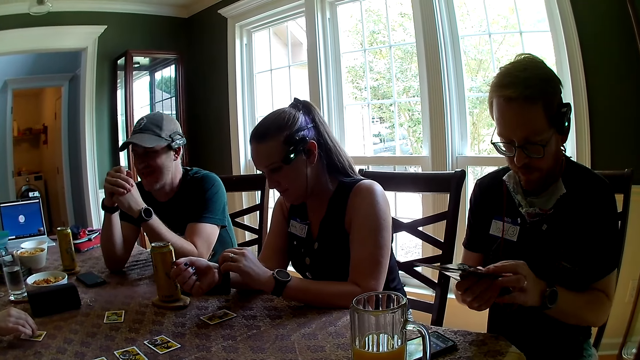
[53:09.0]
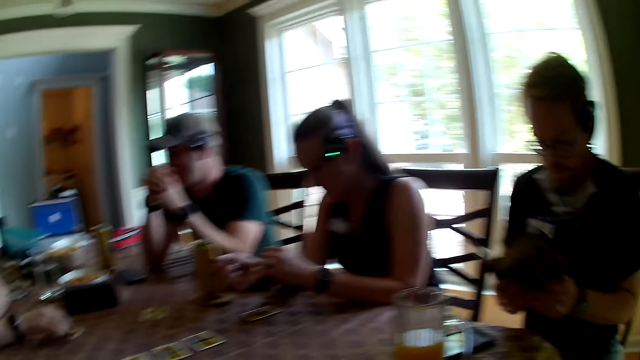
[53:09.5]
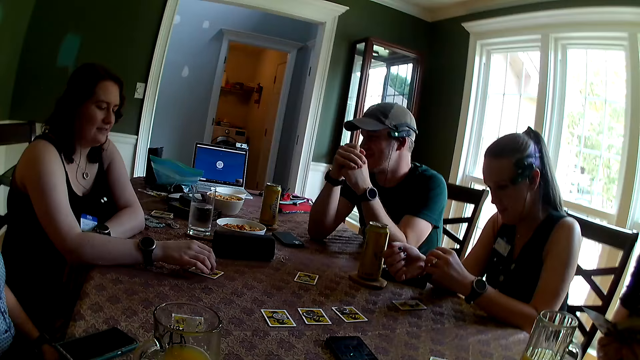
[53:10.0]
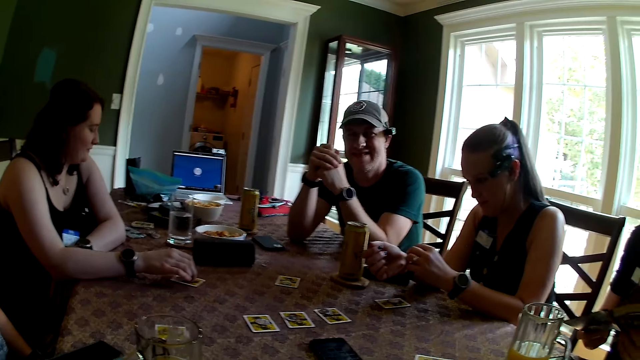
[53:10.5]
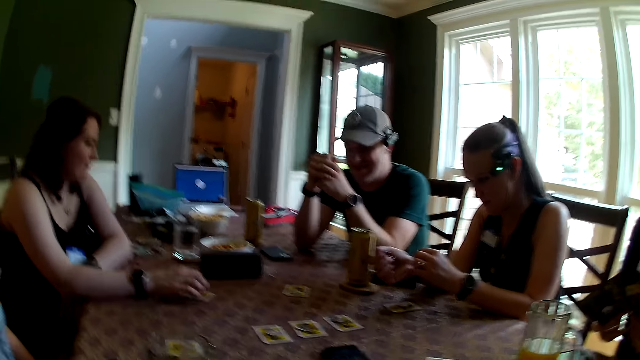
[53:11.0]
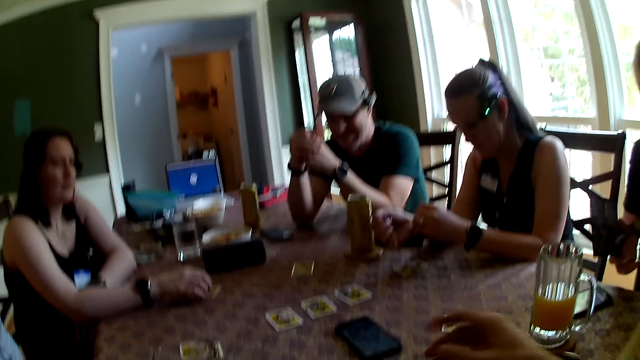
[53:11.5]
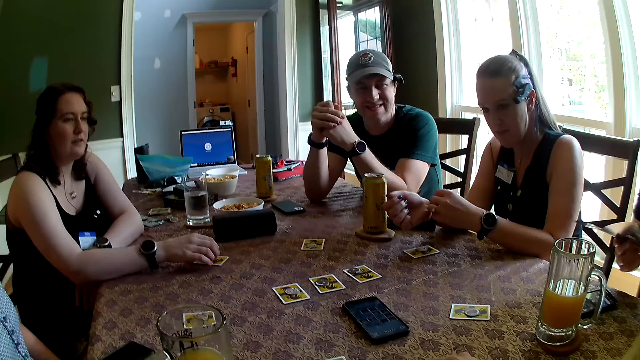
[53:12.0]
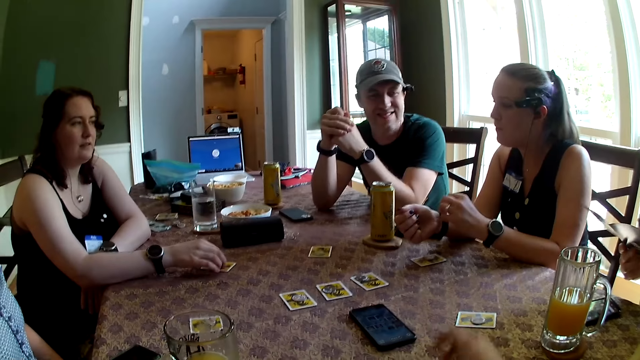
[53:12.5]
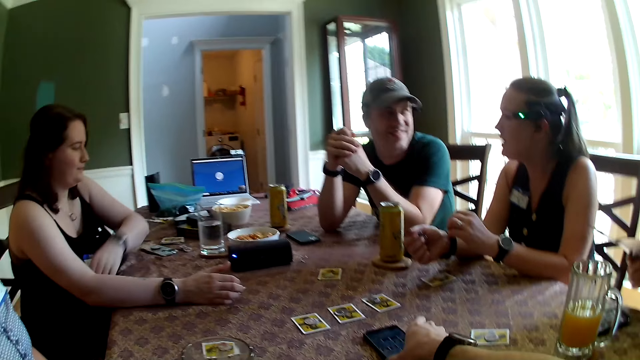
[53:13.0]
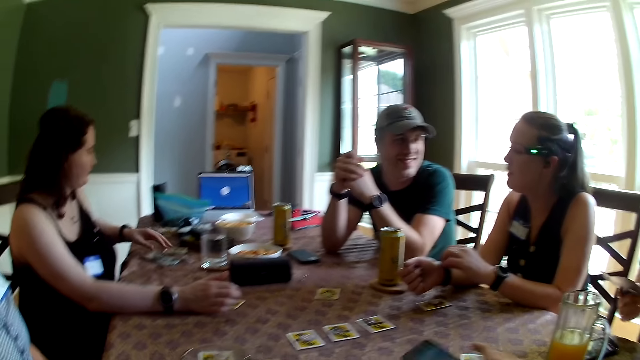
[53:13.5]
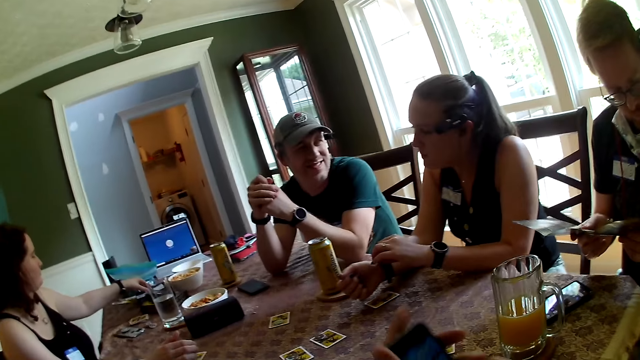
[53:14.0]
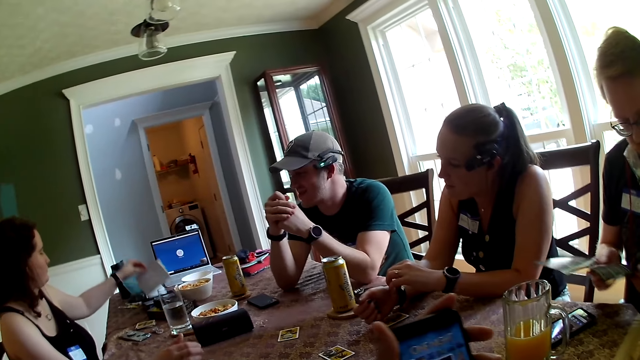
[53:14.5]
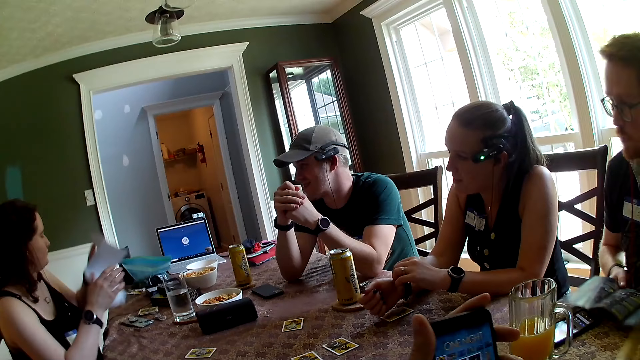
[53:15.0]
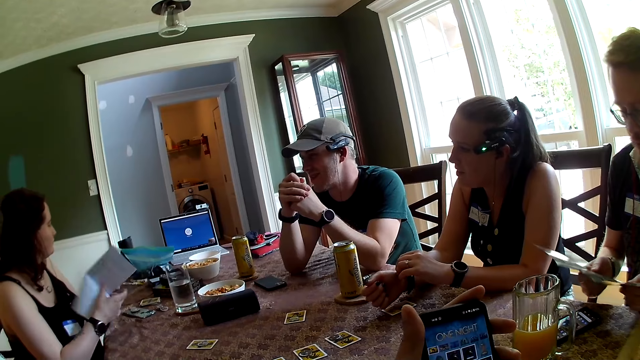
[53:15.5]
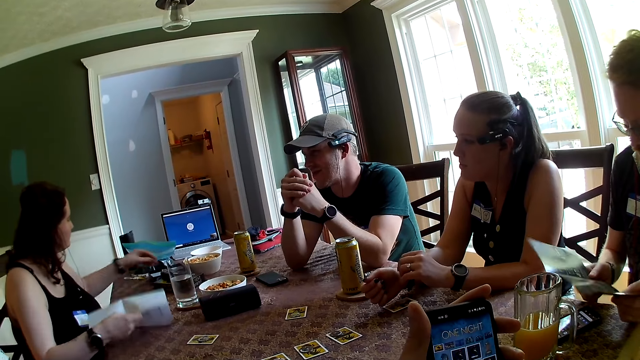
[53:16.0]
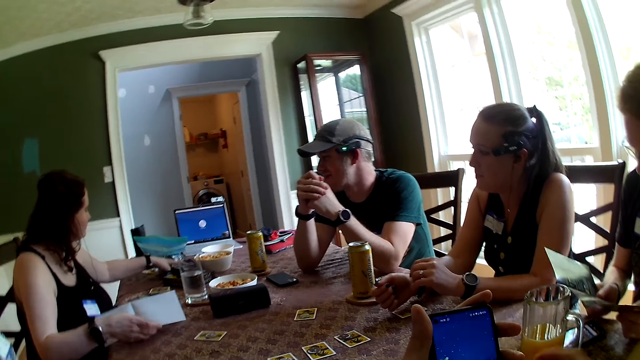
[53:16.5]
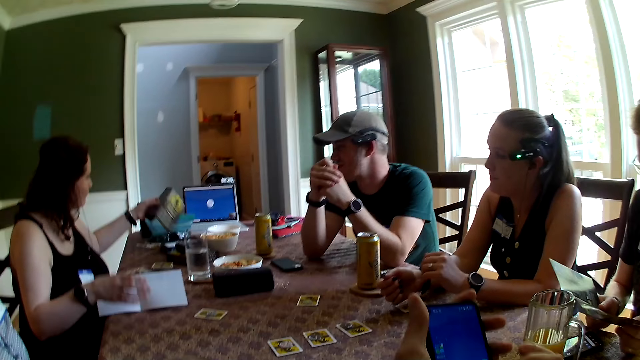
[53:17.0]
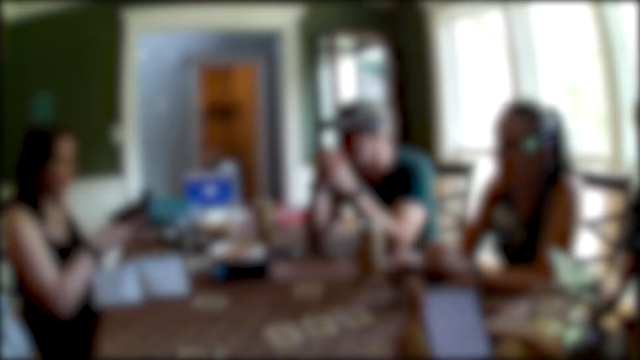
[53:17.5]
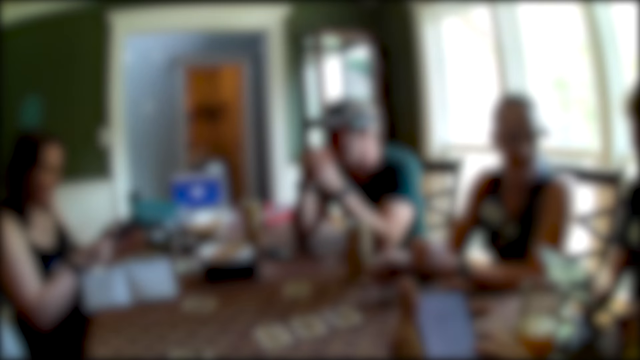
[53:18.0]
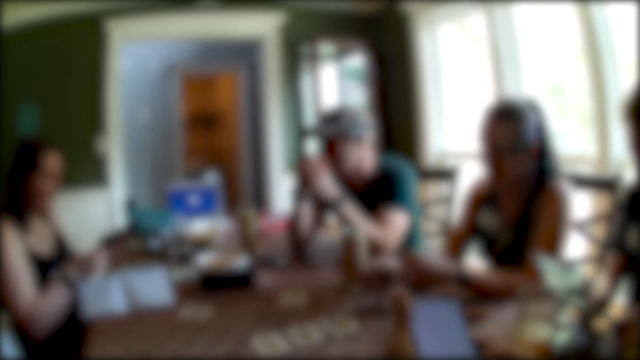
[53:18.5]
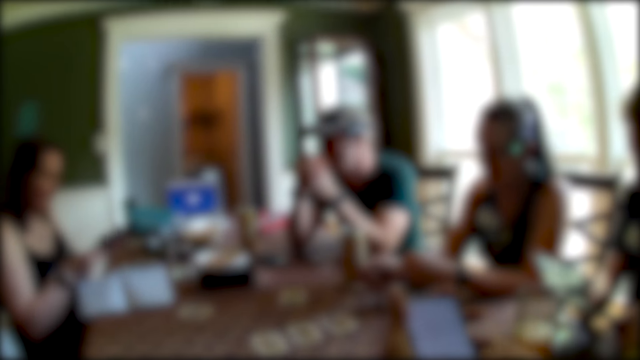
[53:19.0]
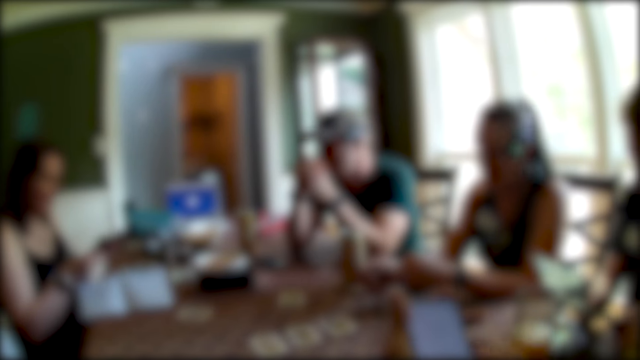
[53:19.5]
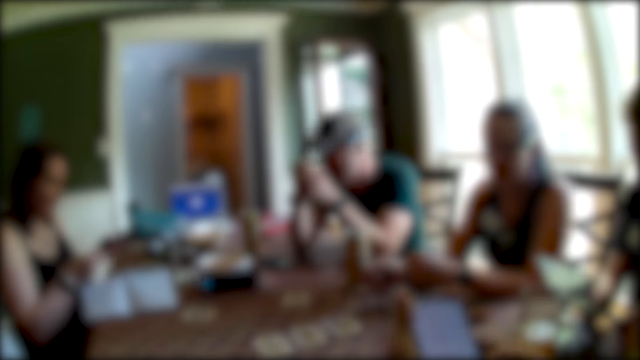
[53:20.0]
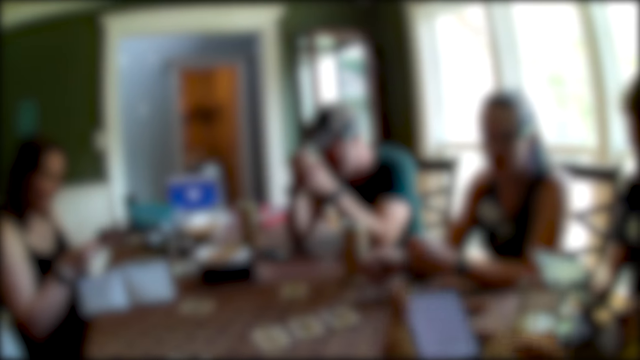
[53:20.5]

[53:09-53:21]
The man flips the flier in his hands. The camera wearer picks up a phone on the dining table with his right hand. A woman picks up a paper from the dining table with her left hand. The camera wearer uses the phone in his left hand with his right hand. The woman places the paper in her right hand on the dining table and picks up a flier from the dining table with her left hand.

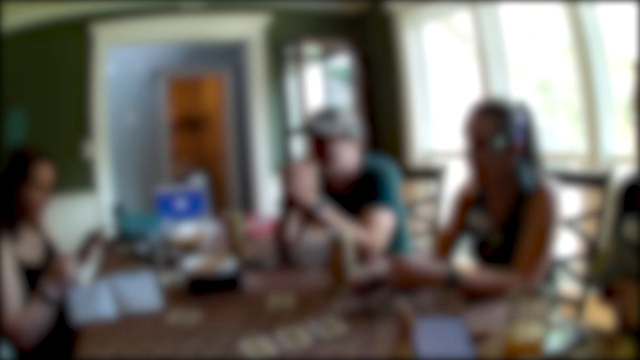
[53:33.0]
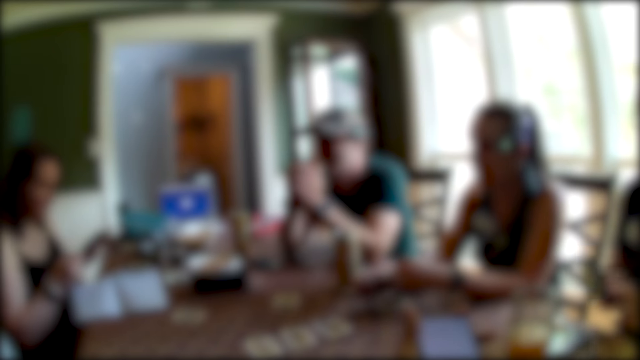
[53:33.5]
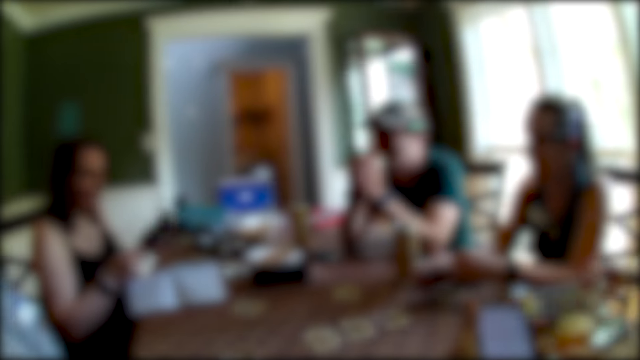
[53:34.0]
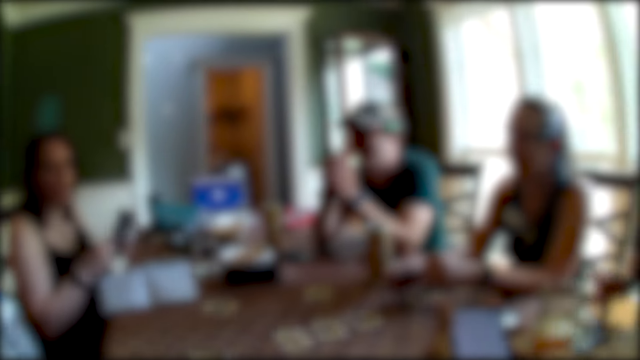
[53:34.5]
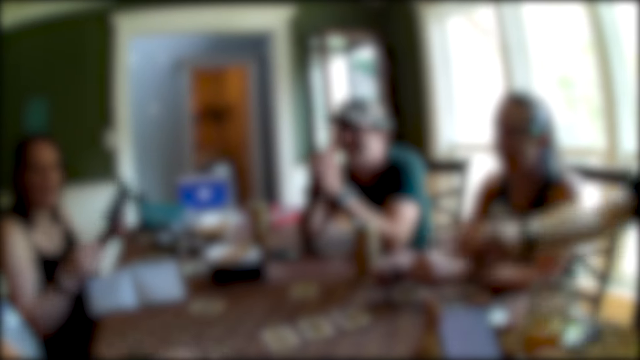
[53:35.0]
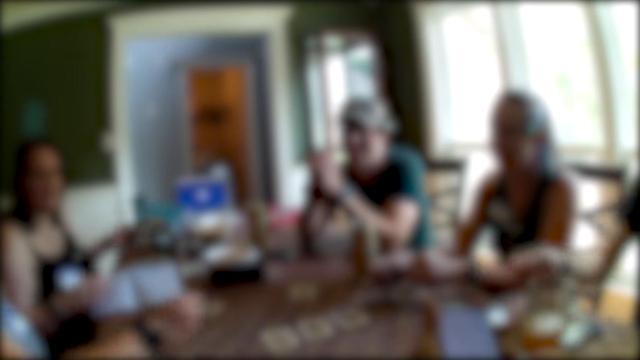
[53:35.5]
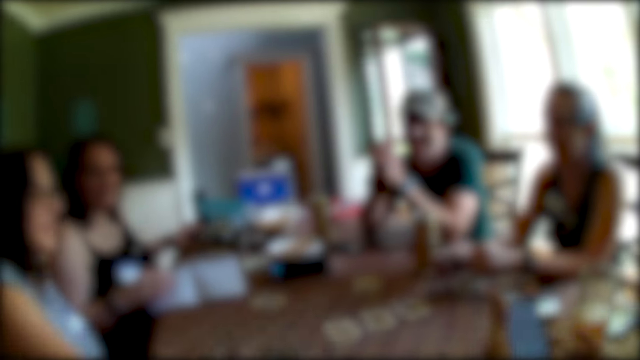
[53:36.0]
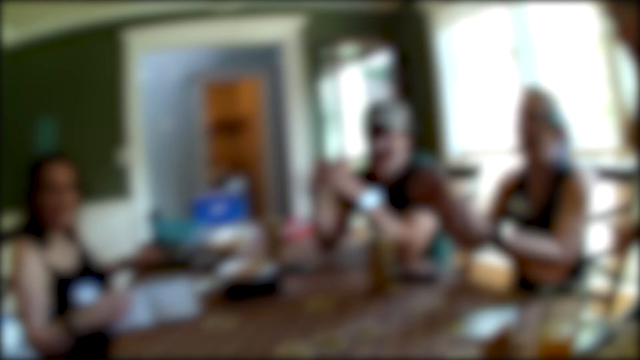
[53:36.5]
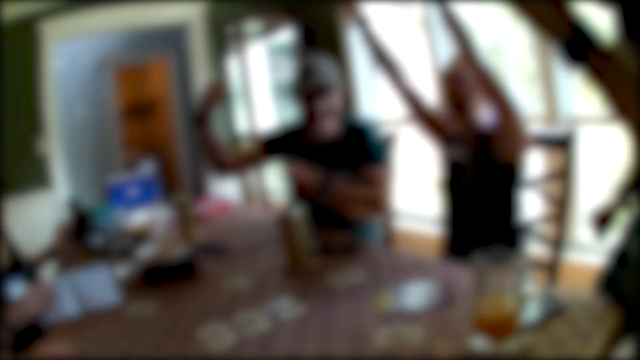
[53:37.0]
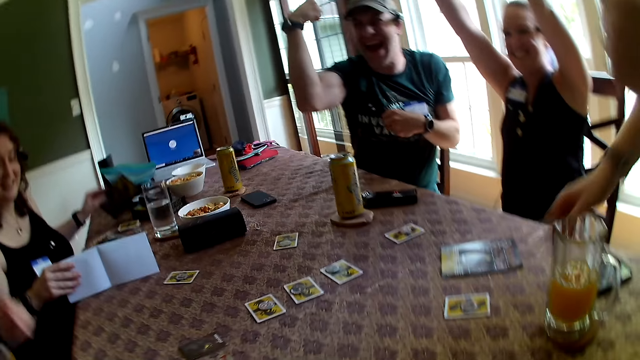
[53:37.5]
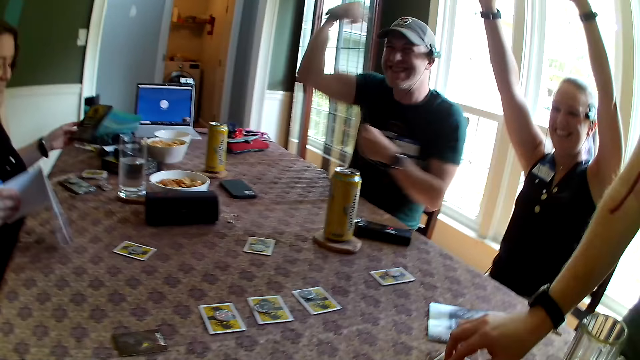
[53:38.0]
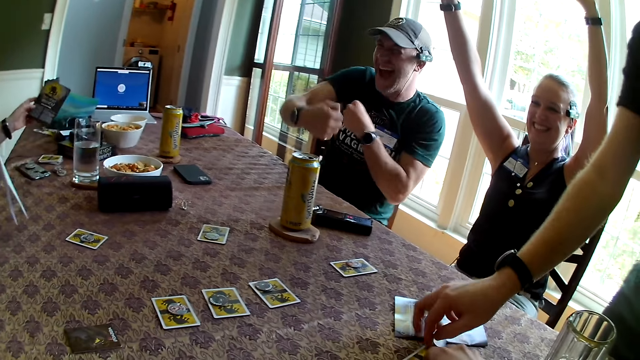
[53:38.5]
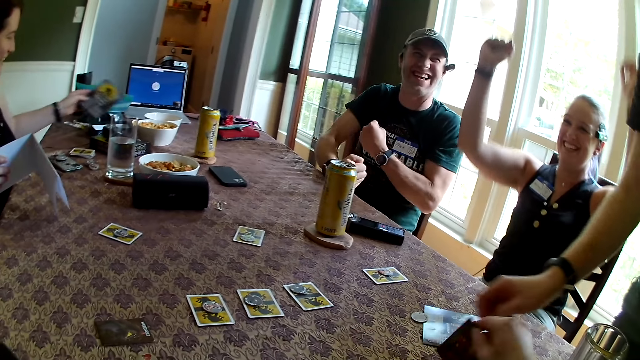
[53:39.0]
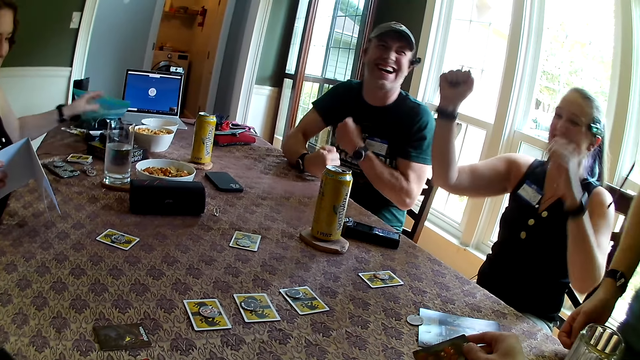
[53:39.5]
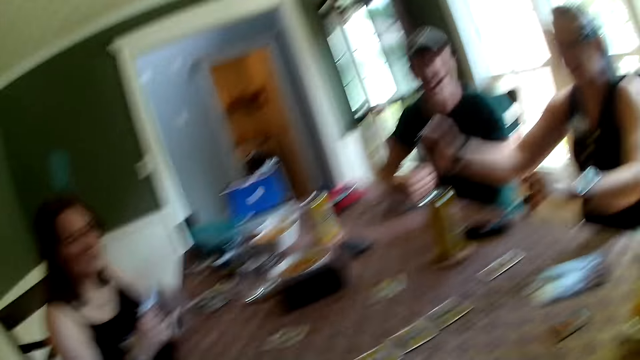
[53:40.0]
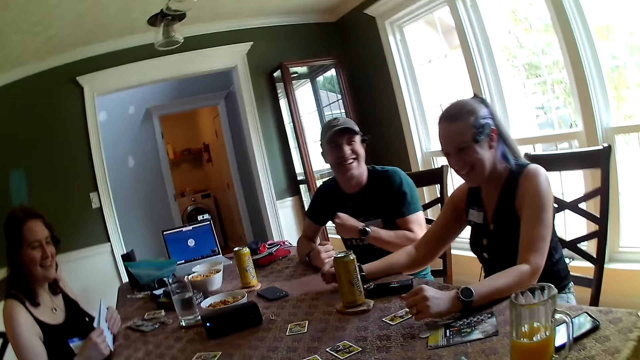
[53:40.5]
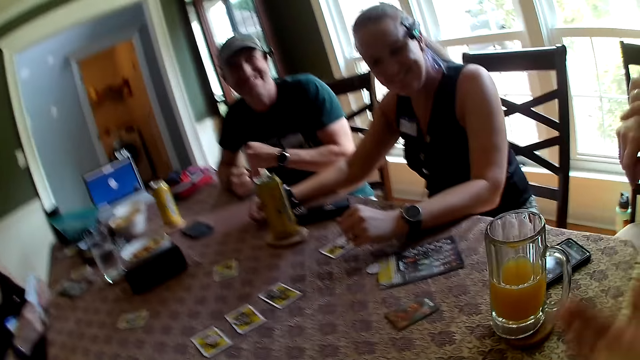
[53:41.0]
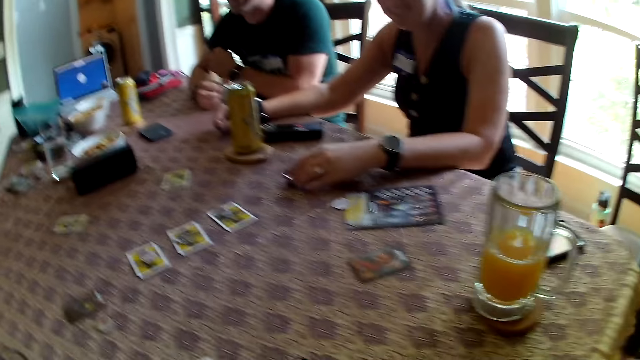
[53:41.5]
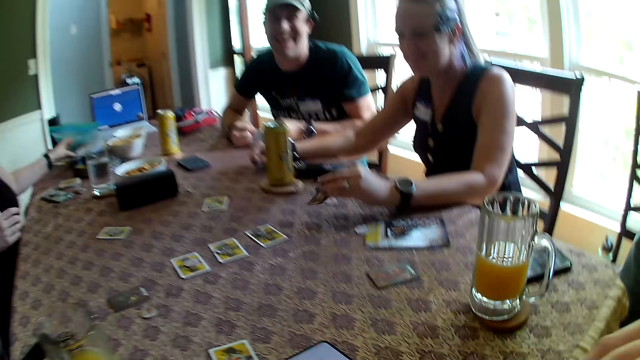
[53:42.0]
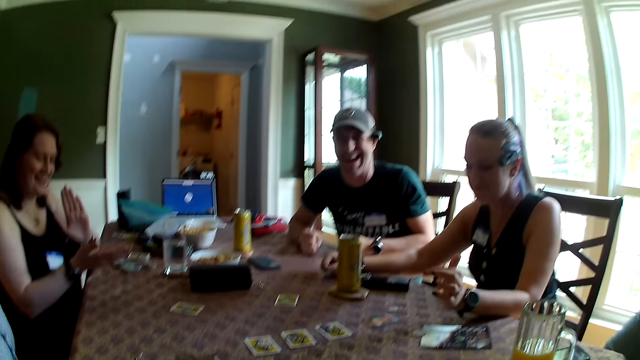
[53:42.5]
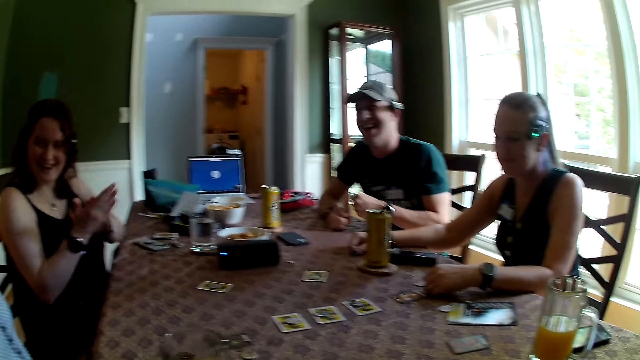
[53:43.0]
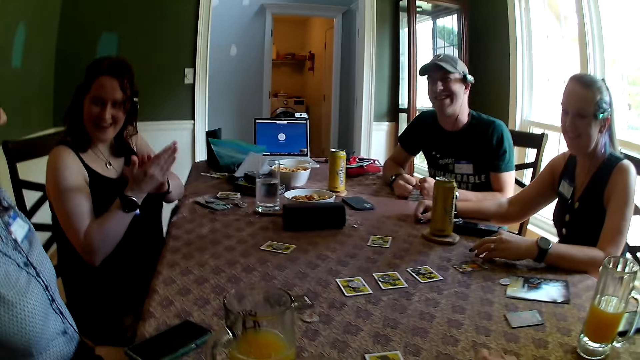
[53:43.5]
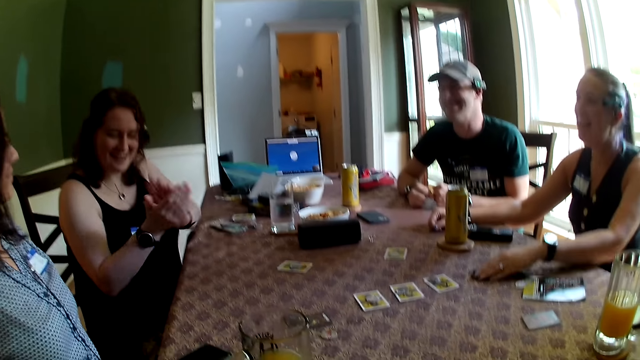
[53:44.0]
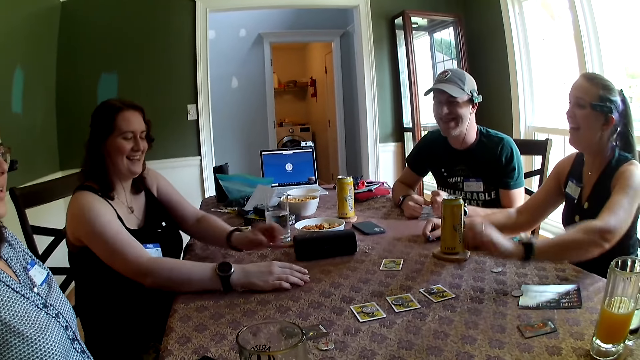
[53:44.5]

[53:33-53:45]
A man stands from a chair. A woman picks up the paper from the dining table with her left hand. The camera wearer places the phone on the dining table with his right hand. Another woman raises both hands. The man picks up a game chip from the dining table with his right hand and drops the game chip in his right hand on the dining table. The first woman places the flier in her left hand on the table. The other woman flips a game card on the dining table with her left hand. The first woman places the paper in her left hand on the table. The first woman claps her hands. The other woman picks up the game card on the dining table with her left hand.
